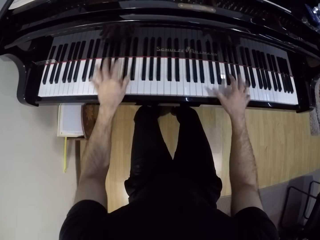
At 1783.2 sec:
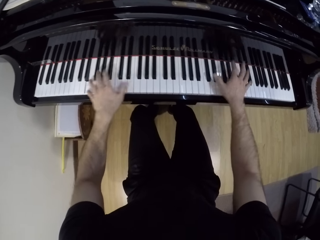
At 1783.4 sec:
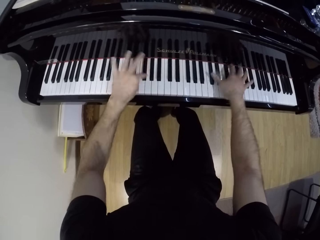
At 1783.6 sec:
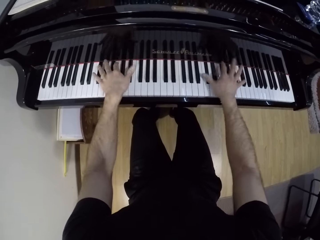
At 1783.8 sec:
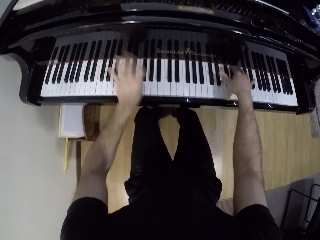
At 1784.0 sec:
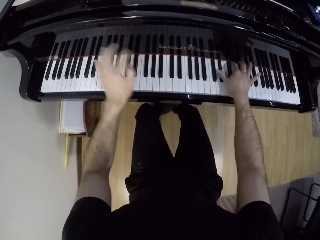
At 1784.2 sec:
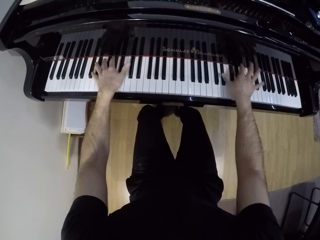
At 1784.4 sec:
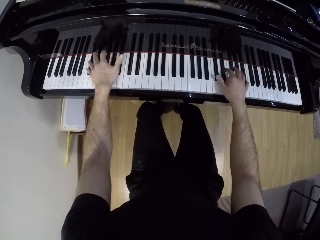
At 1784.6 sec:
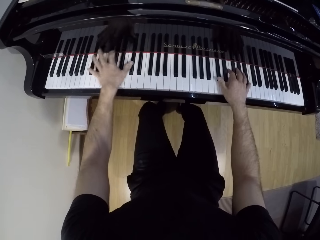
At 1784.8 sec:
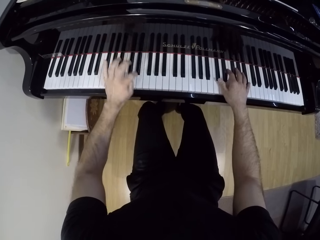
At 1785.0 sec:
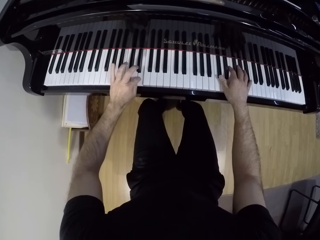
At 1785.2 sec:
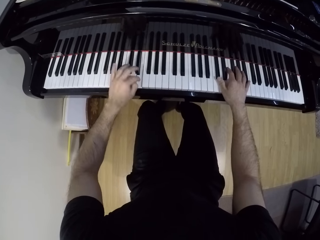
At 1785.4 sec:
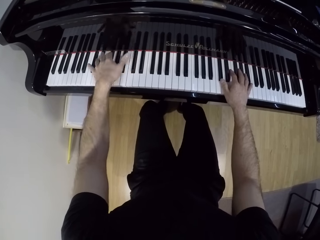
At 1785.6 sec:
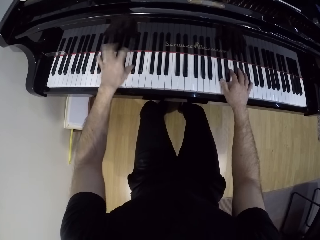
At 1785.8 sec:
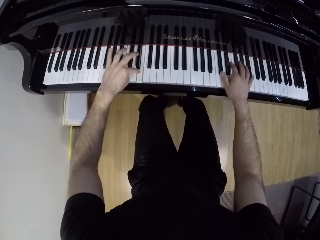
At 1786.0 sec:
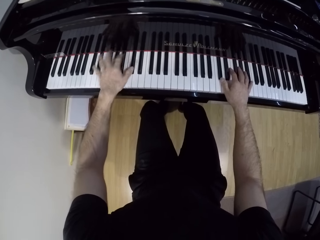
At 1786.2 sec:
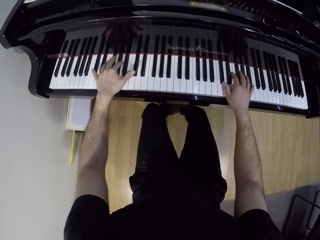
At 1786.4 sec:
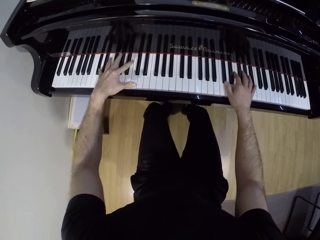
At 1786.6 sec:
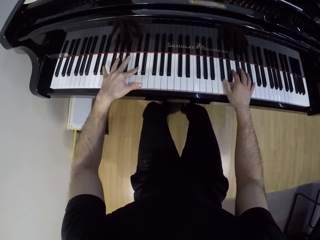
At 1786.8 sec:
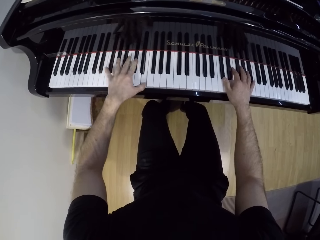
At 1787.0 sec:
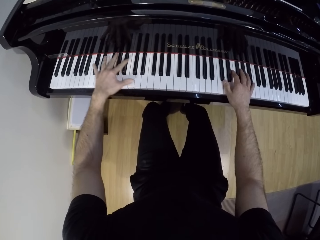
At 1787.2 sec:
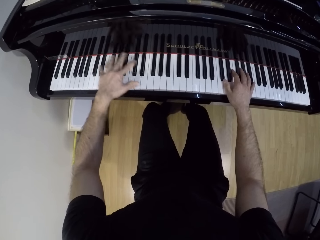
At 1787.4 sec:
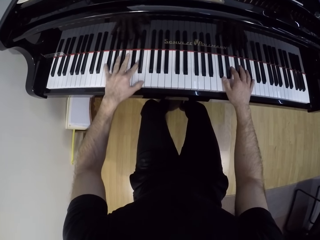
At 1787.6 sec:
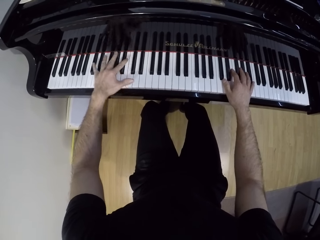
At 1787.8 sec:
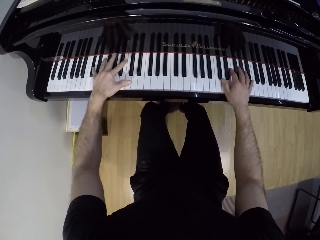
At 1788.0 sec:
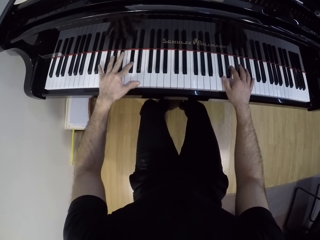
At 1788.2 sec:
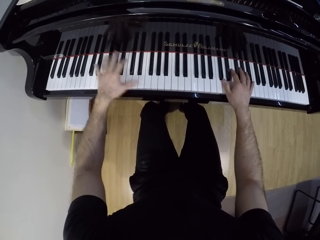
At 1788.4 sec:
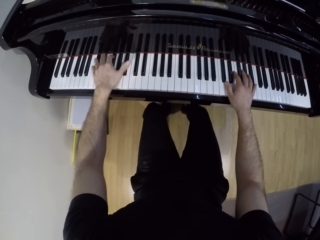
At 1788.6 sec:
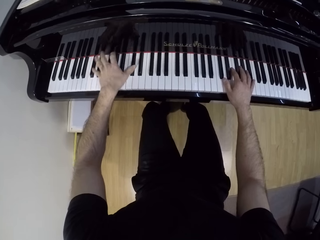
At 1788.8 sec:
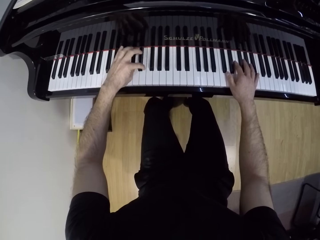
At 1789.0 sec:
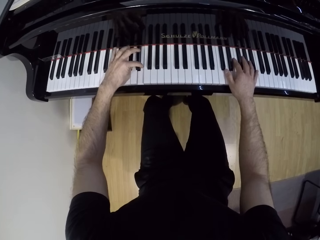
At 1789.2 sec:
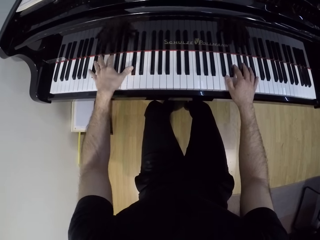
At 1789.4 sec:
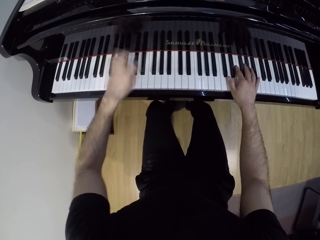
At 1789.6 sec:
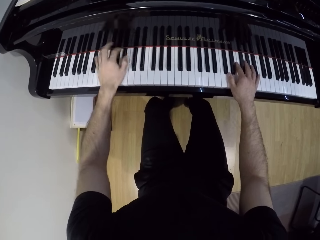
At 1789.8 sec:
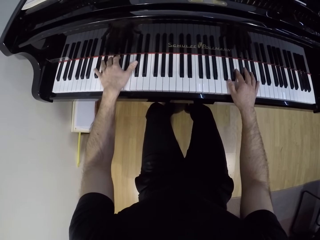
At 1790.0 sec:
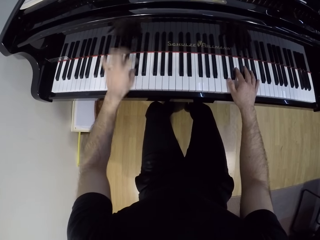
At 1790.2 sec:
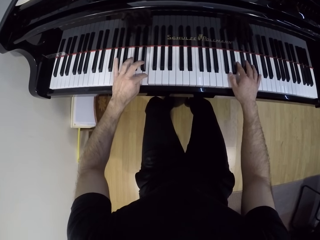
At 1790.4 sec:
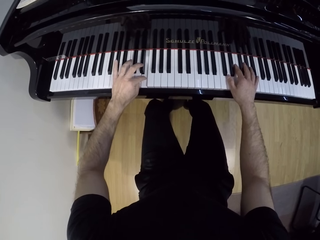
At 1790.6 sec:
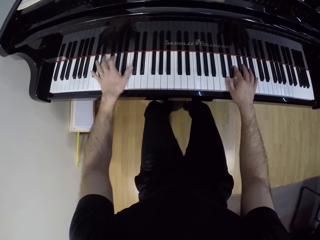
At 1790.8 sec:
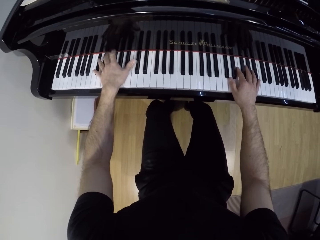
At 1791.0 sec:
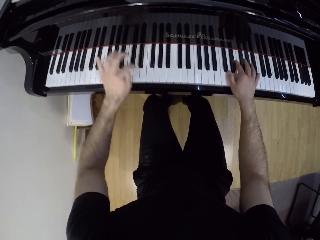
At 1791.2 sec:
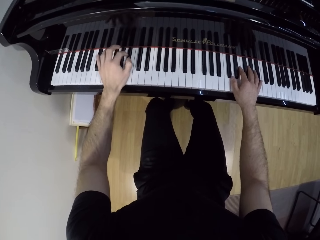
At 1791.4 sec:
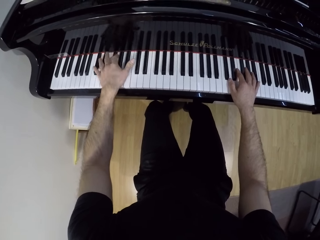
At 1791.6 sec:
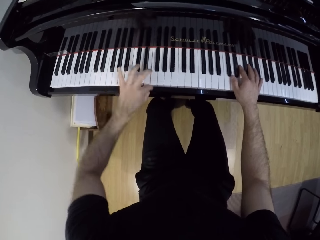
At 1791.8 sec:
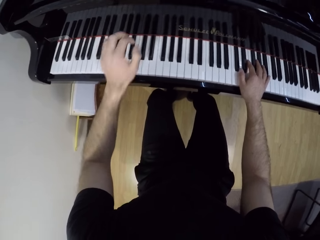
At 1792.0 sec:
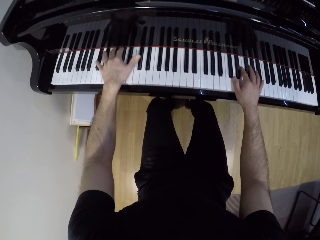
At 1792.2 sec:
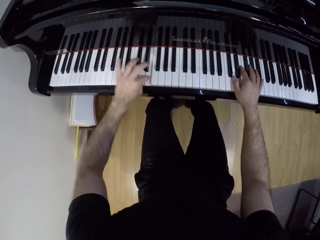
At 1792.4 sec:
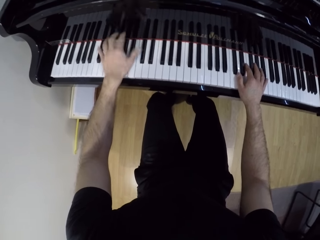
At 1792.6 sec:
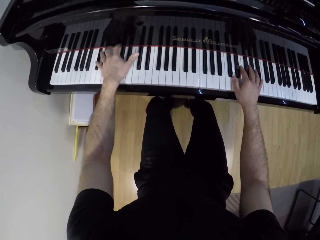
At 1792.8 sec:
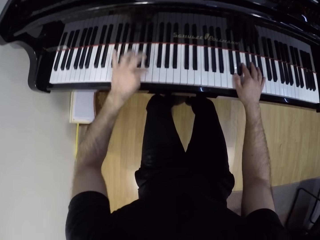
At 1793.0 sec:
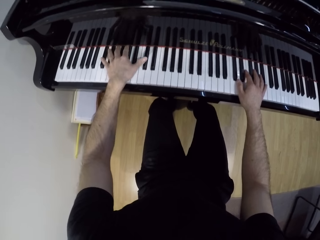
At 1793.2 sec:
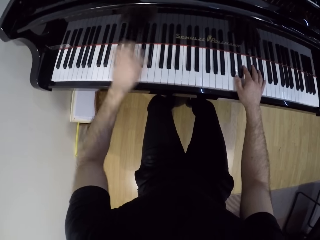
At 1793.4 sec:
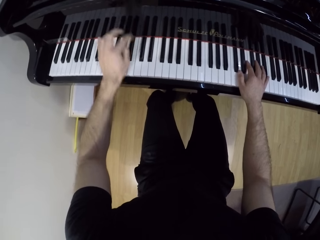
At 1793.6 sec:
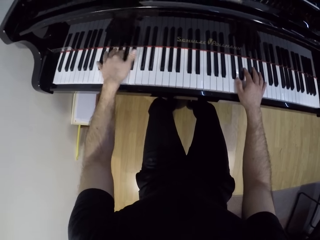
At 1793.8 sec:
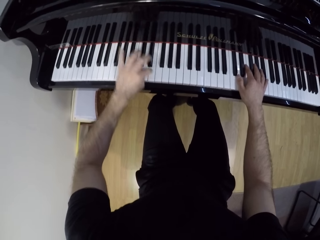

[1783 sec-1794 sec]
The camera wearer plays the piano with his left hand.

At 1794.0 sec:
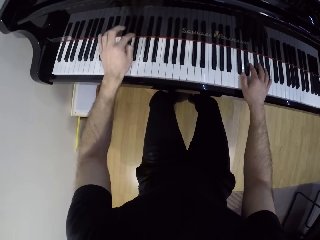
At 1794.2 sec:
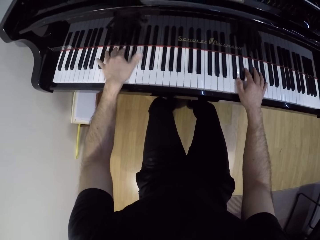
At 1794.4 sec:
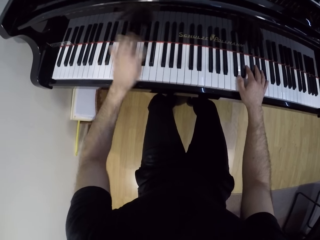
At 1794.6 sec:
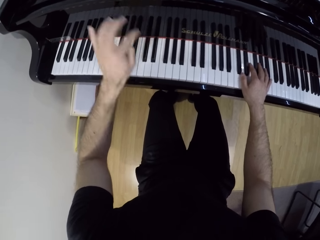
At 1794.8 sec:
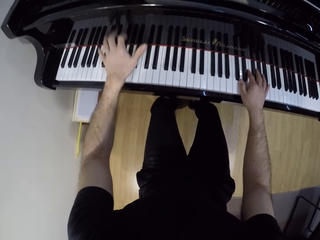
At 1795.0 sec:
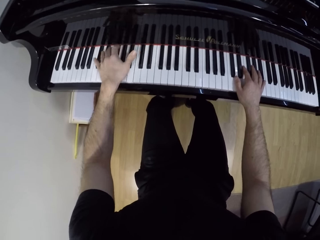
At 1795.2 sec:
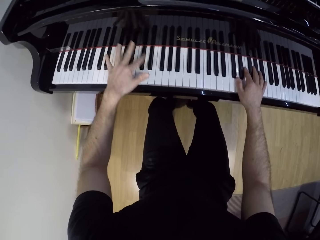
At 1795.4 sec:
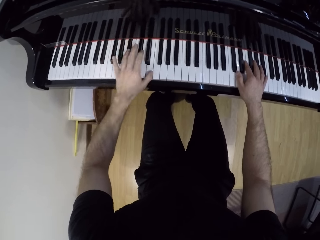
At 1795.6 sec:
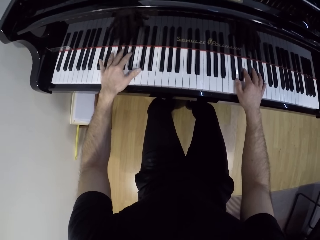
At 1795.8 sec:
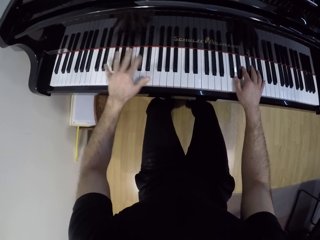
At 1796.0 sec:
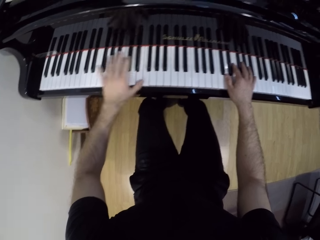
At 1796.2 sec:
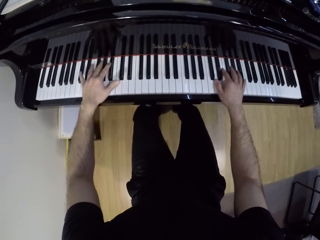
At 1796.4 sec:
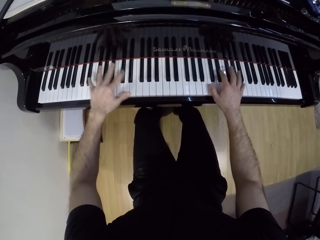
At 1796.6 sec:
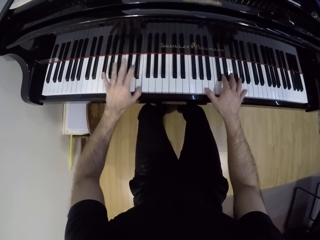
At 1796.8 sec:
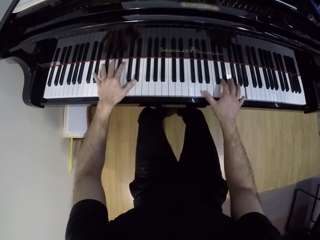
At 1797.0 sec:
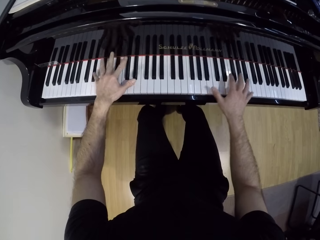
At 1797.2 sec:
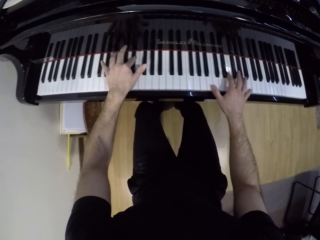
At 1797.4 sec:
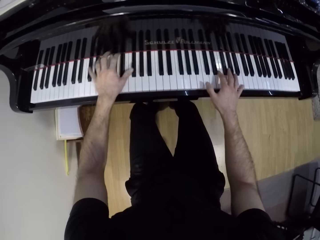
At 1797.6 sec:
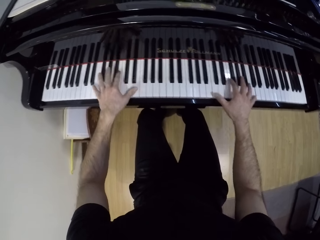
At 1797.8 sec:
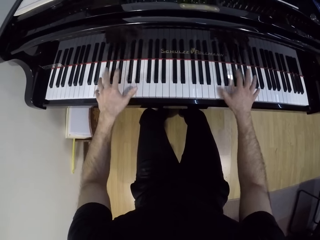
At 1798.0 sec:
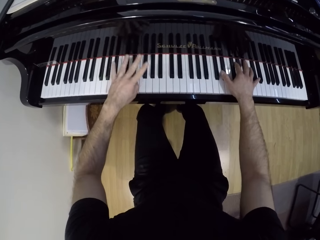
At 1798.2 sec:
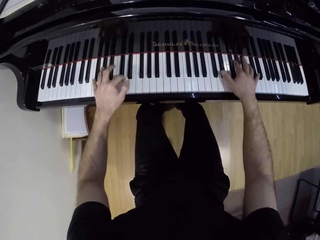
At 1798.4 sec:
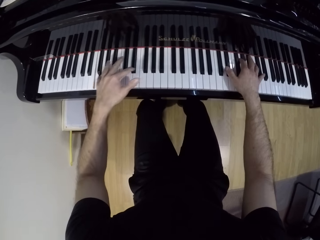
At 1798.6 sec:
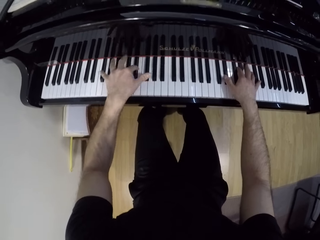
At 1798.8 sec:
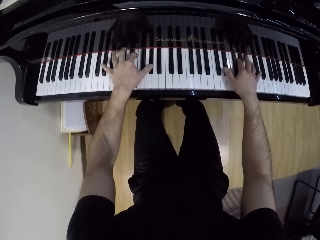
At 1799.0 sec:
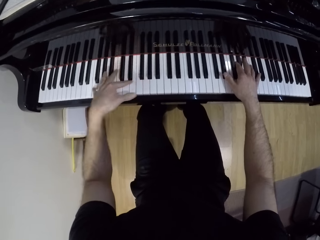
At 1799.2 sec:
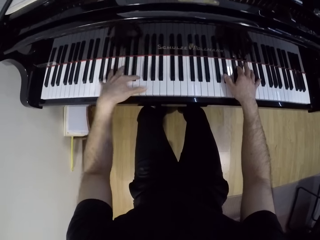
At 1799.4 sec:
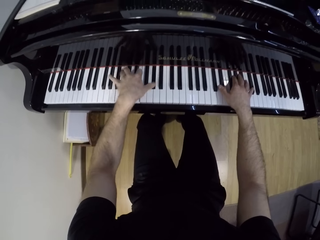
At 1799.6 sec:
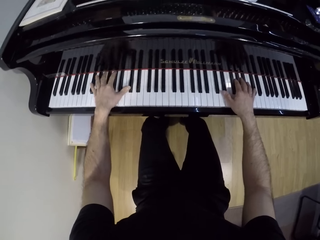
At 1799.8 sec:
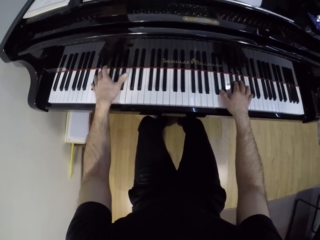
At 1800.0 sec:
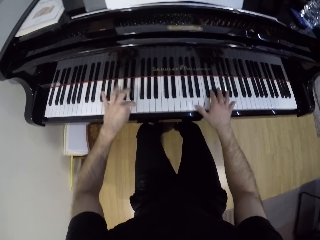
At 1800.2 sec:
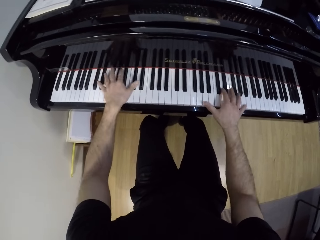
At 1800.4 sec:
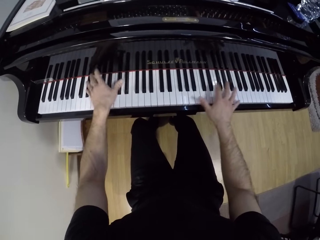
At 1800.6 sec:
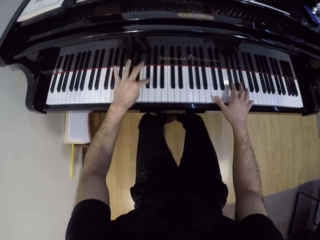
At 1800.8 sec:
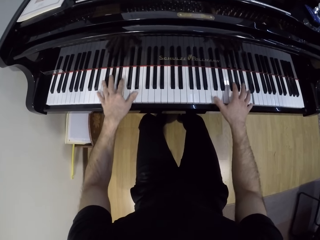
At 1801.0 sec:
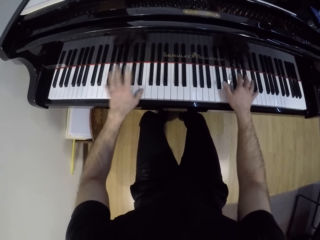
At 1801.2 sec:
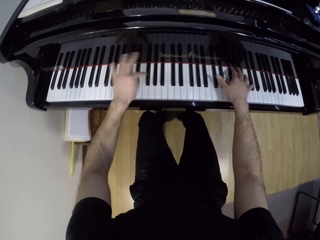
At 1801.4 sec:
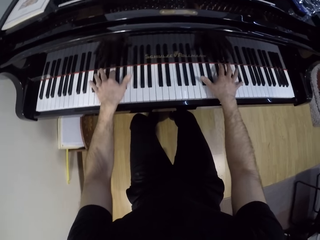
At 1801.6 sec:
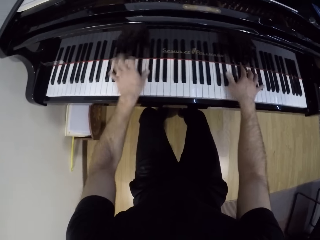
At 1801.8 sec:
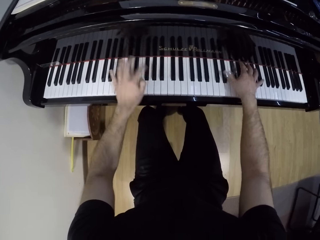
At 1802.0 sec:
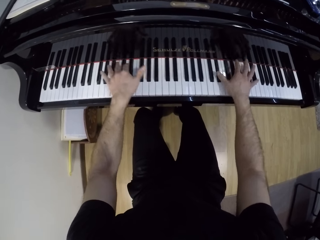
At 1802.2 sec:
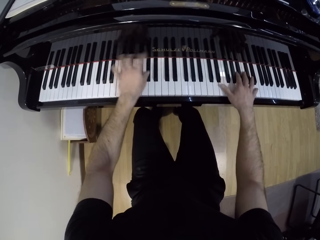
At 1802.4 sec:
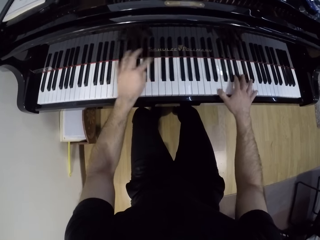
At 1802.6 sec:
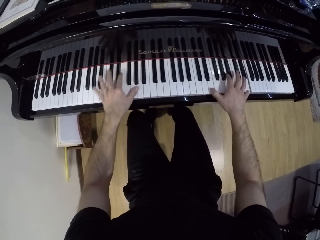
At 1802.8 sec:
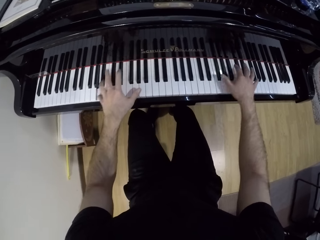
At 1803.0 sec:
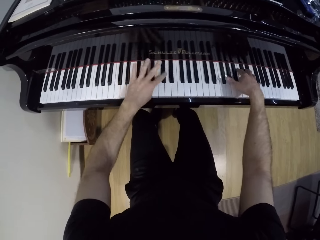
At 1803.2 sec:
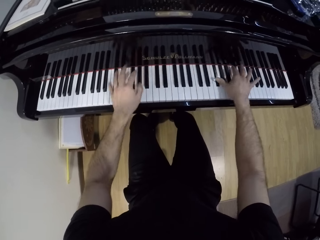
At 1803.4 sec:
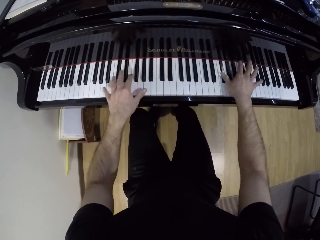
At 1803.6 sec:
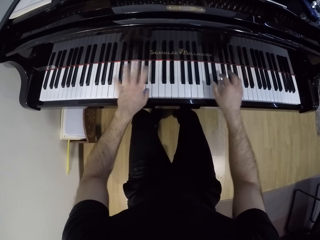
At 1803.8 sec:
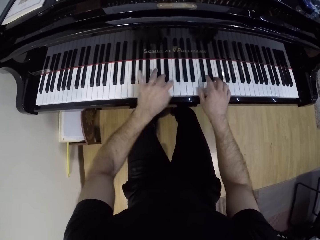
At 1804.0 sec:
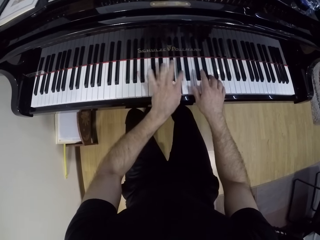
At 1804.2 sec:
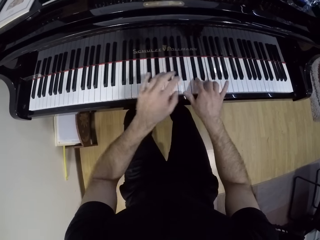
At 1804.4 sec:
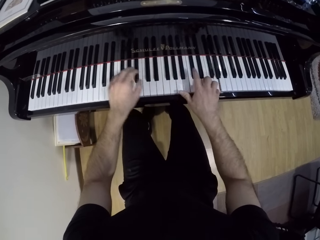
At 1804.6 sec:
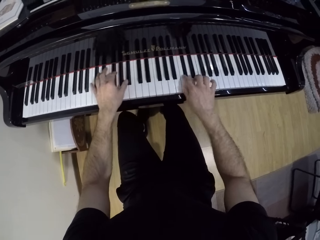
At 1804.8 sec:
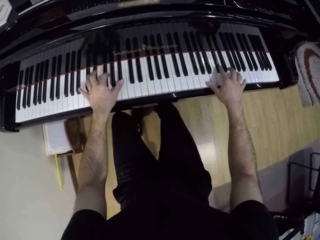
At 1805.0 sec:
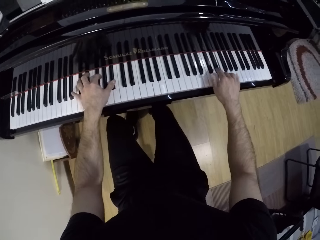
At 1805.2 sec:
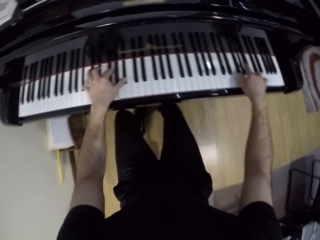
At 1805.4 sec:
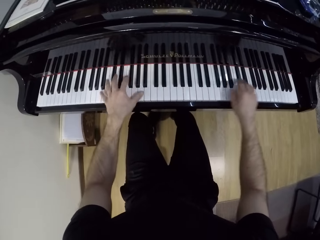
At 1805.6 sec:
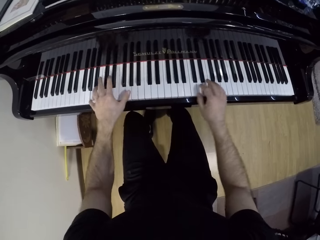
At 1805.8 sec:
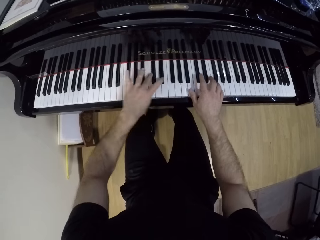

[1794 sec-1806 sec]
The camera wearer plays the piano with both hands.
